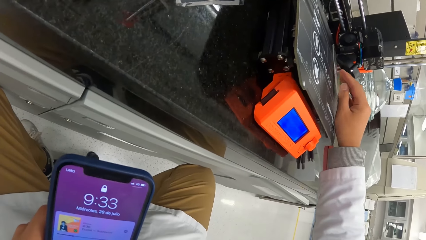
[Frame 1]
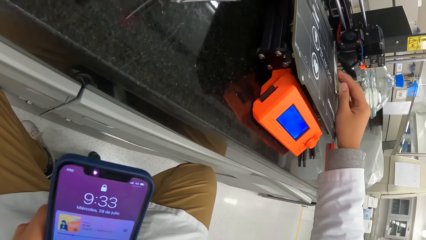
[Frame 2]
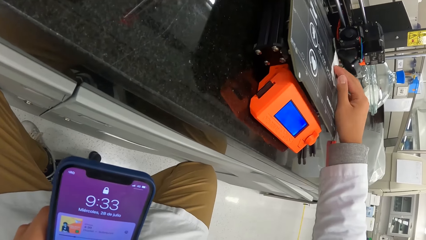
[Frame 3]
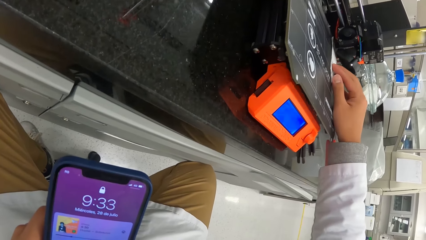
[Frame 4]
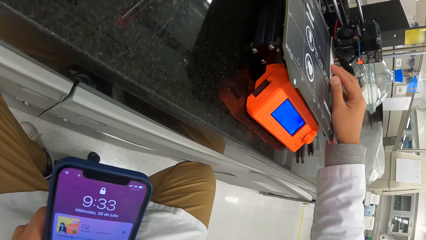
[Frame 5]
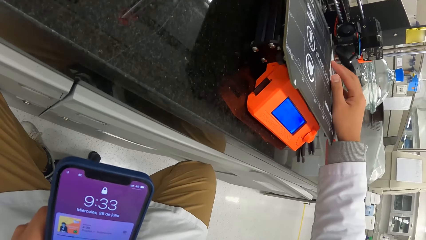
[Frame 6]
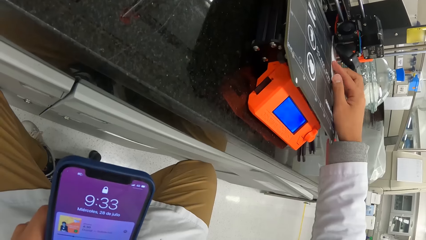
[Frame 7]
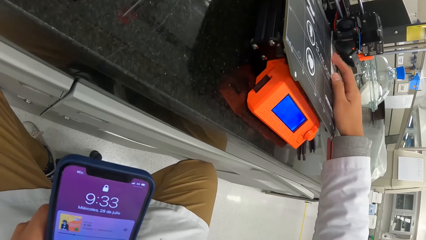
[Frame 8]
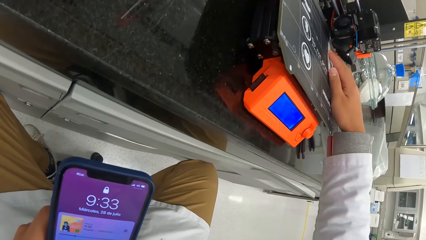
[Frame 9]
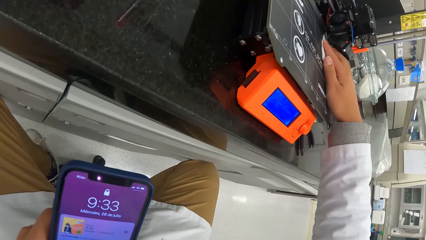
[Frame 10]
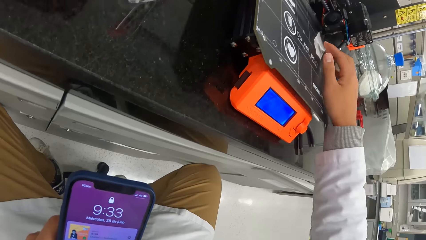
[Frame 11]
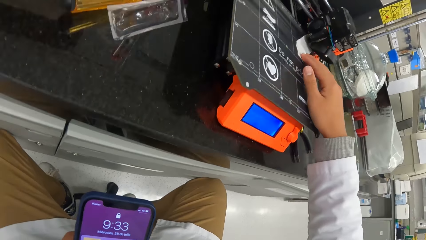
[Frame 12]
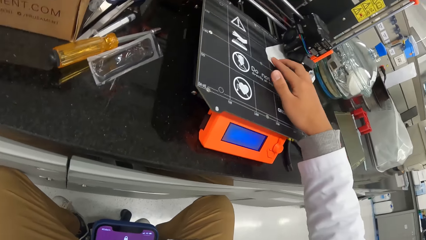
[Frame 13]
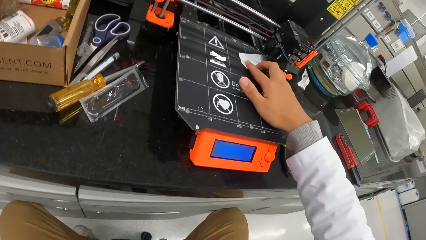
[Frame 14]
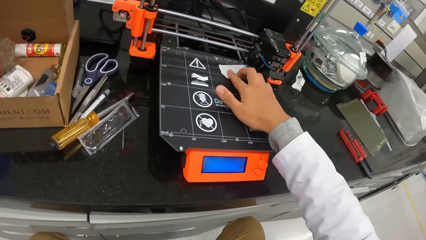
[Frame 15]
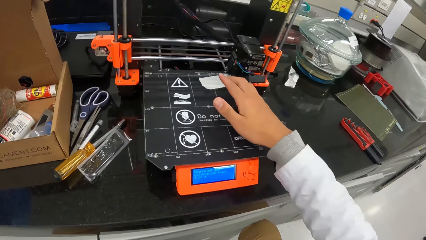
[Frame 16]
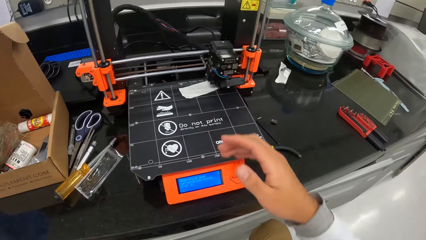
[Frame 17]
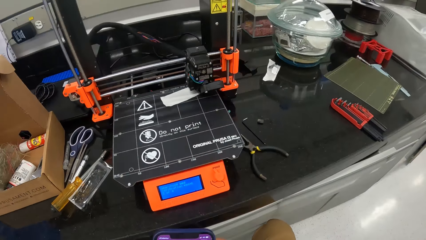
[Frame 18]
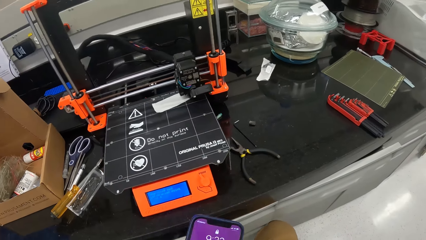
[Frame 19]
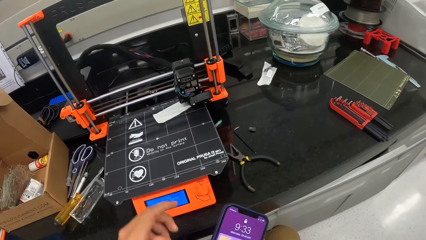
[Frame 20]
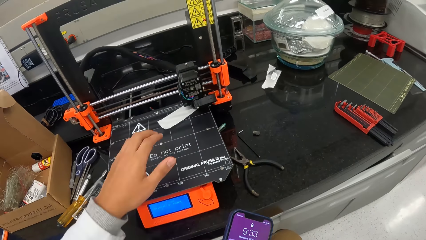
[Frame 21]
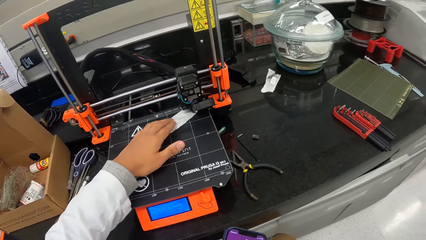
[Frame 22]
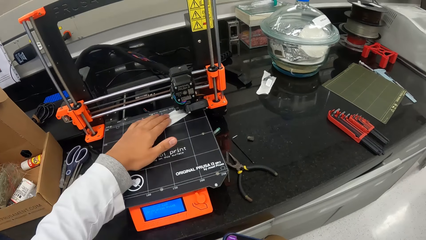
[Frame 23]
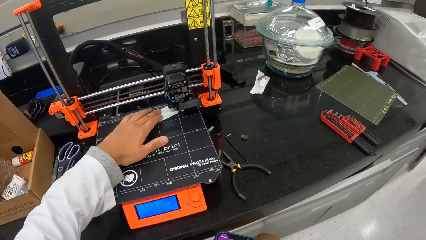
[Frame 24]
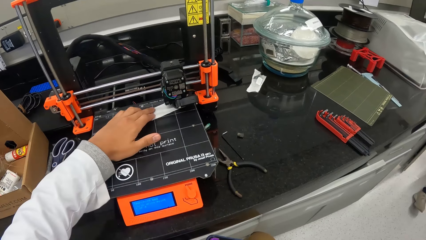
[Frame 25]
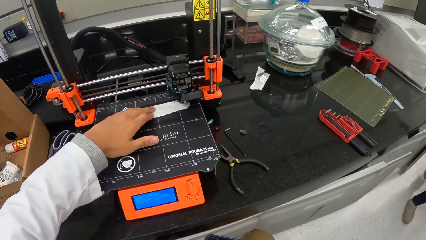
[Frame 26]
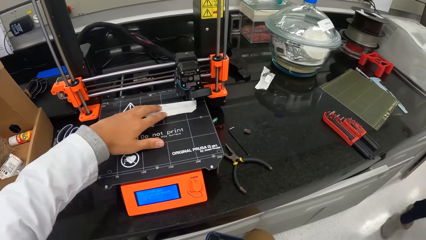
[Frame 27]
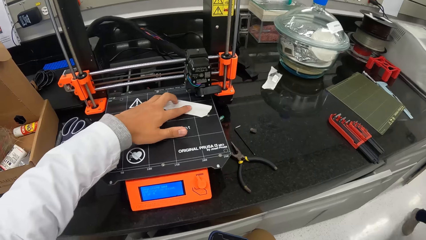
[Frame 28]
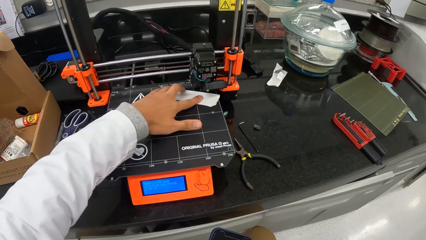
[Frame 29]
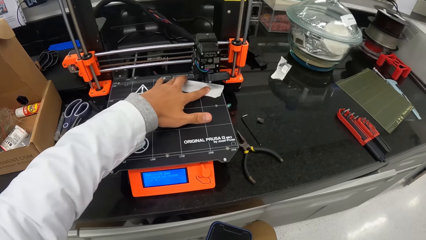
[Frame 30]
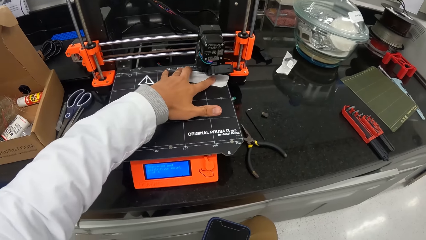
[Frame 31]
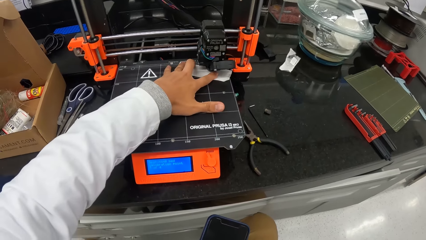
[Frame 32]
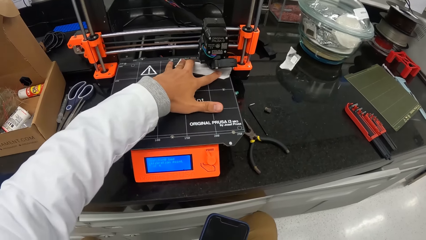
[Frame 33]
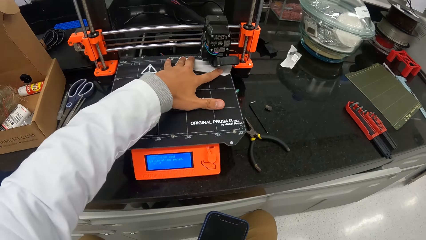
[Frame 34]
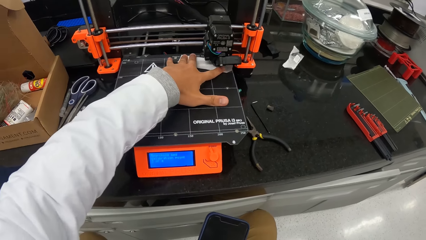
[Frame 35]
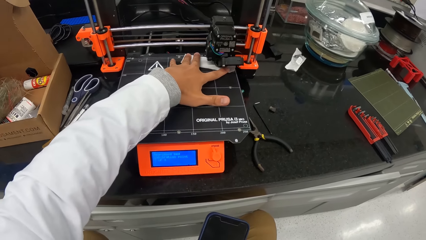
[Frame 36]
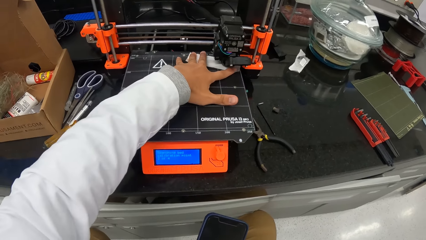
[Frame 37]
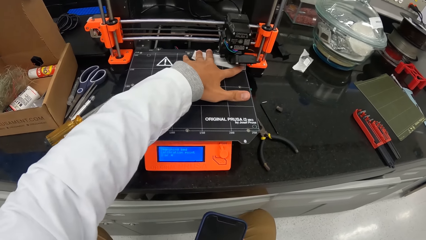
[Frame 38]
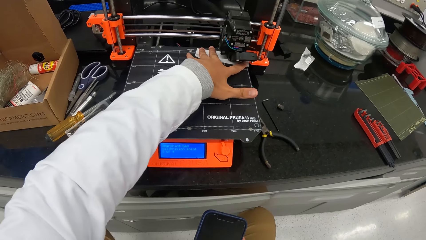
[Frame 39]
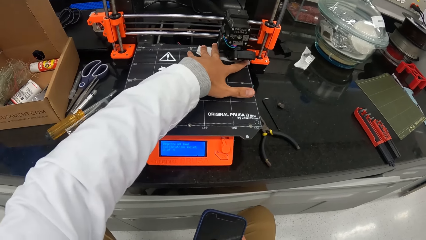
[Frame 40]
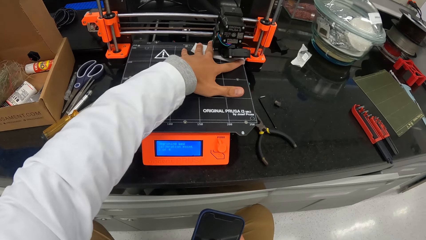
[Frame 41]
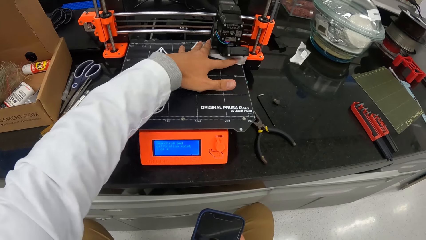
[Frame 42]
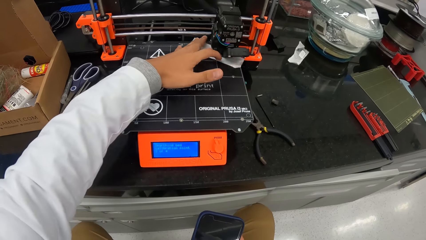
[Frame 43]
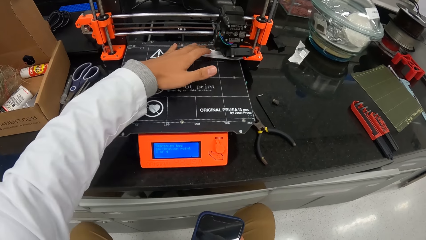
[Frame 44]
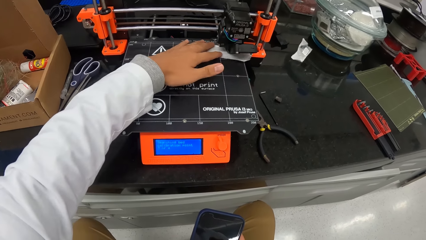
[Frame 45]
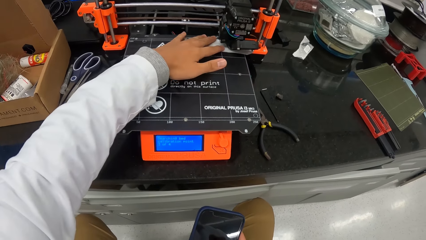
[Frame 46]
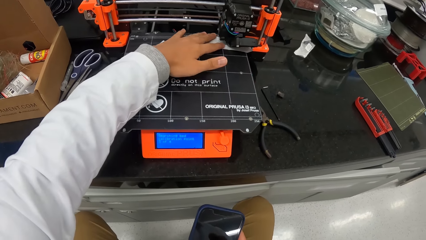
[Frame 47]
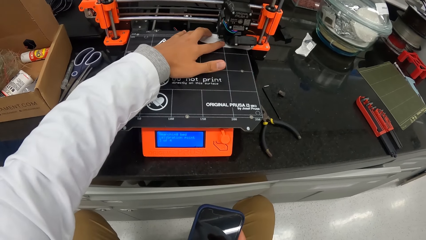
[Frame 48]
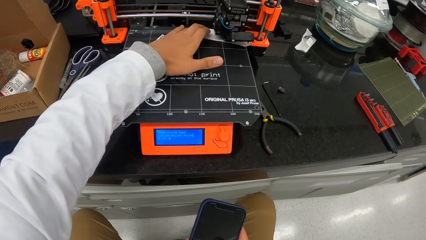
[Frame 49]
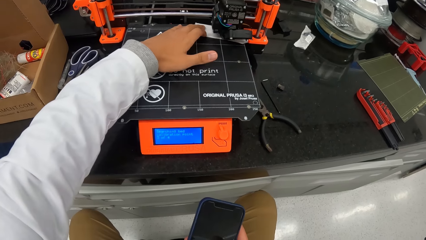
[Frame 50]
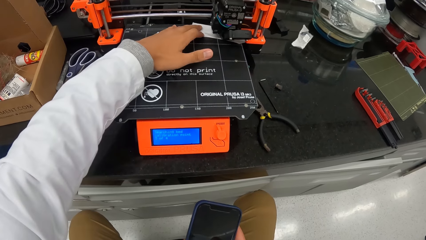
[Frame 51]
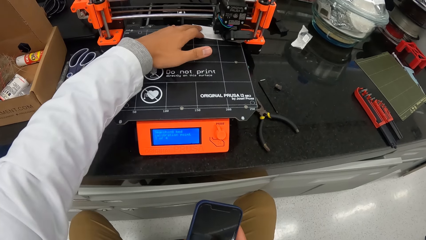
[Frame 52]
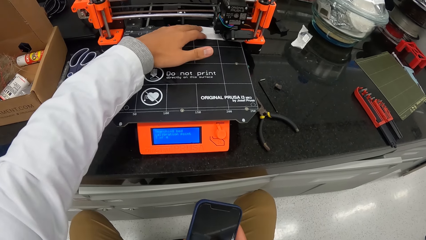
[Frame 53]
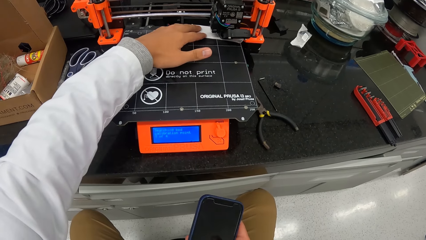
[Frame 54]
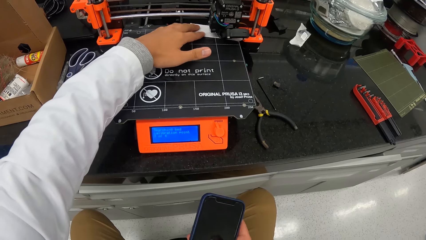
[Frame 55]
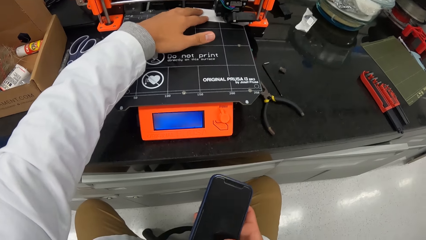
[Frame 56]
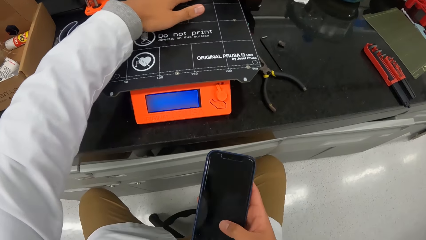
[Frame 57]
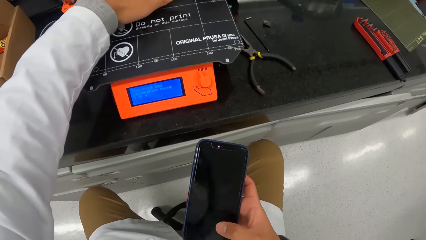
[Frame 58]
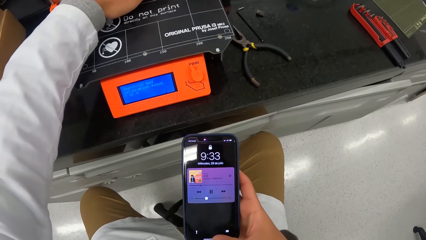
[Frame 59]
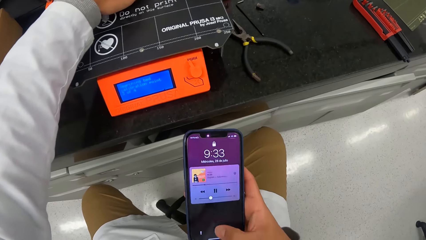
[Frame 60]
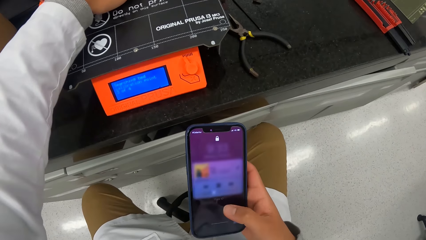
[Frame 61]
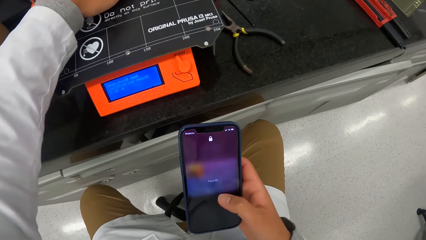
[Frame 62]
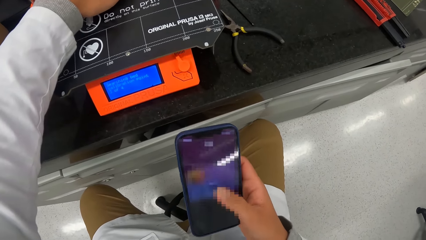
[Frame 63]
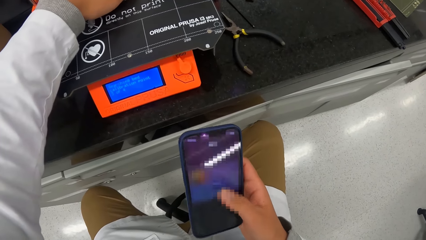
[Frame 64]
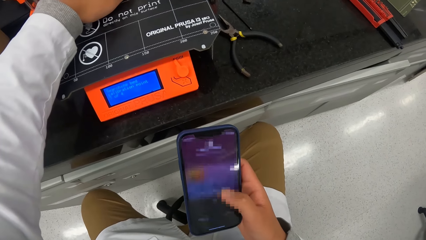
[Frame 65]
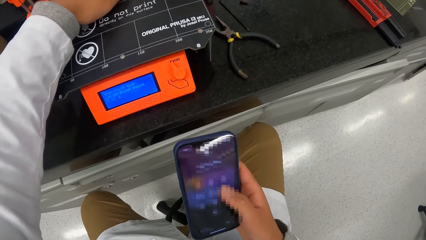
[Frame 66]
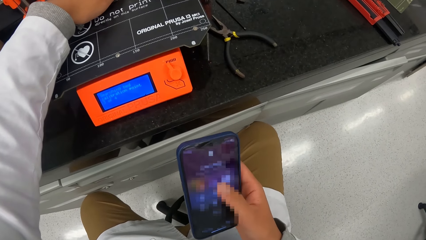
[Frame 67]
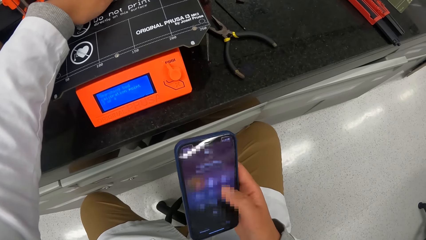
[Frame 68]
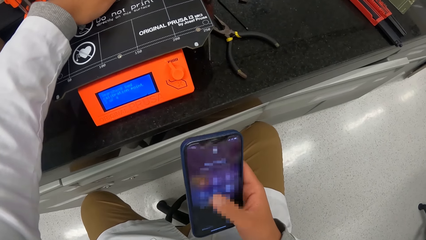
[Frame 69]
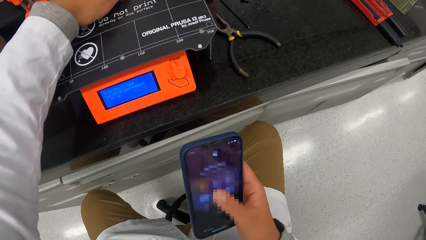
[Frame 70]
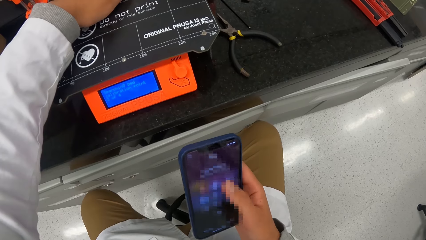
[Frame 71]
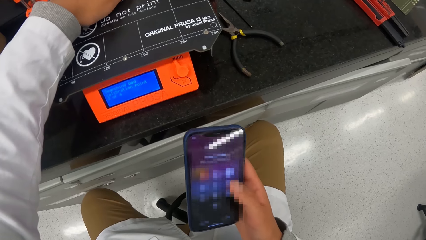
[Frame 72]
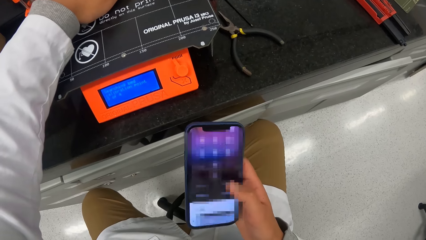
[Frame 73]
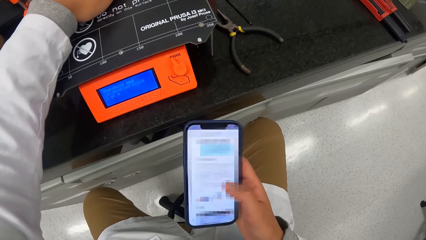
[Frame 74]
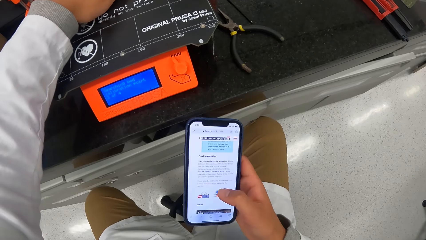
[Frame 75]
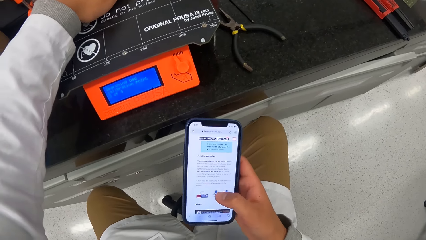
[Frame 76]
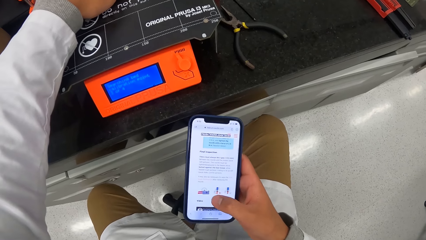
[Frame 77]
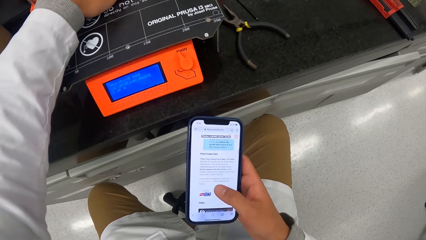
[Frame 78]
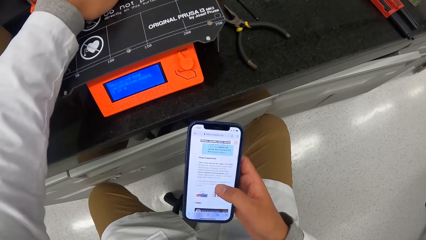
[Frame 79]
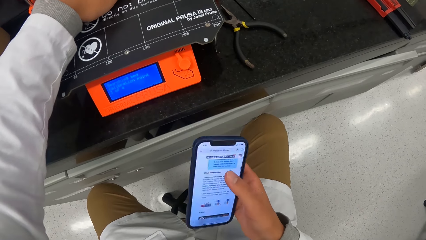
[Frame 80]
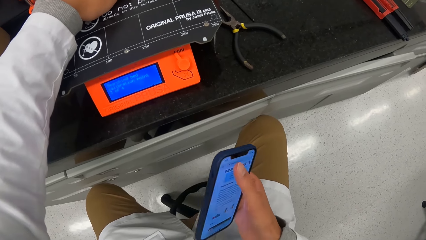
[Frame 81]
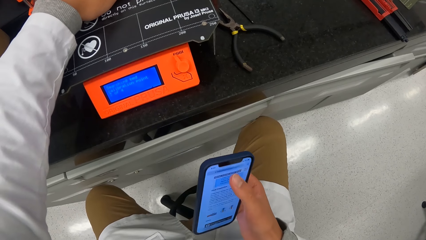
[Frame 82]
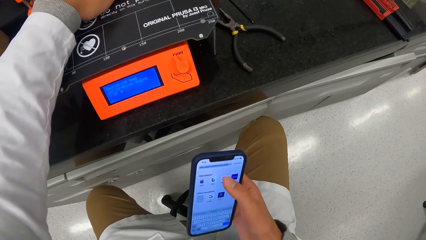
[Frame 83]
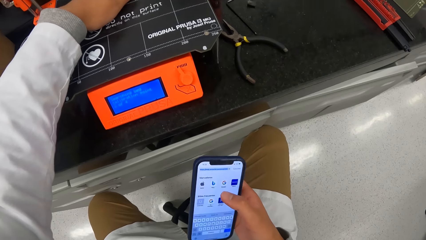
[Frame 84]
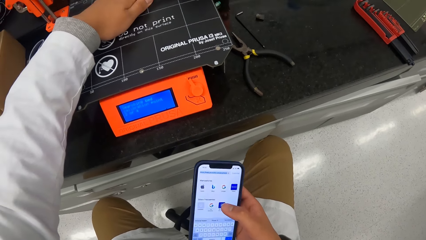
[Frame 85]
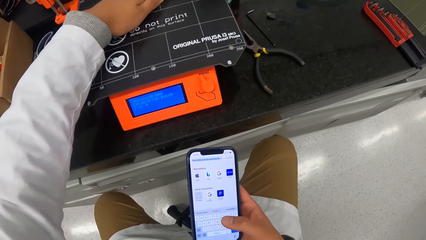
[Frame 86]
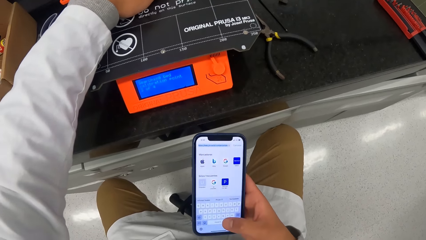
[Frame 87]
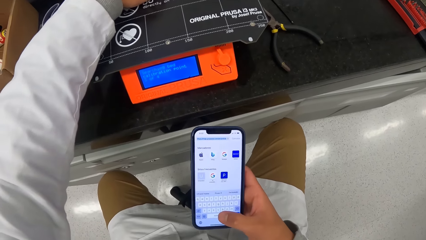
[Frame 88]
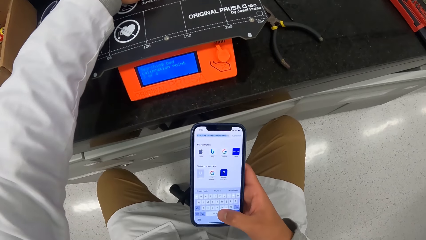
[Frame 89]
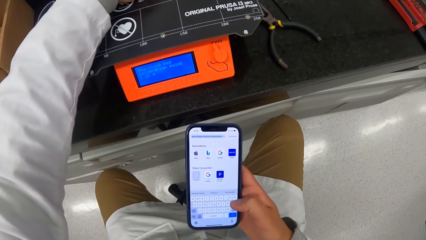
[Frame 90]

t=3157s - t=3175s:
The camera wearer removes his right hand from the paper under the carriage of the 3D printing machine. He passes the phone in his left hand to his right hand. He fixes the paper on the 3D printing machine under the carriage of the 3D printing machine with his left hand. He presses the phone in his right hand. He looks at the phone.
